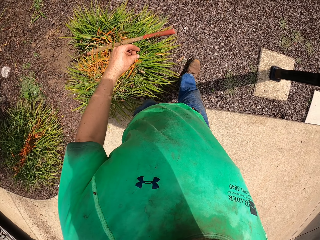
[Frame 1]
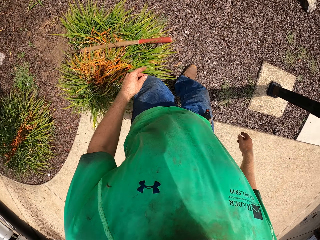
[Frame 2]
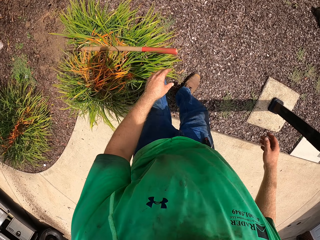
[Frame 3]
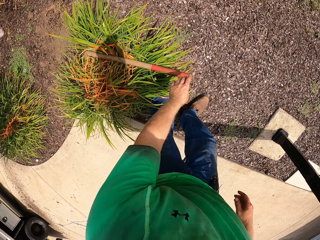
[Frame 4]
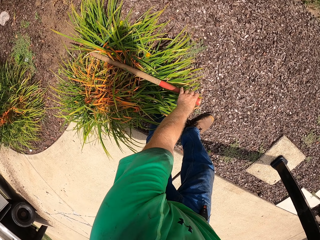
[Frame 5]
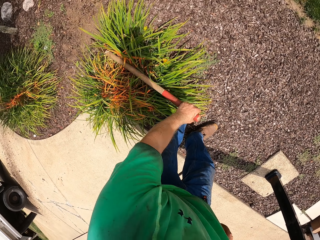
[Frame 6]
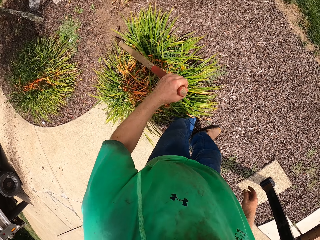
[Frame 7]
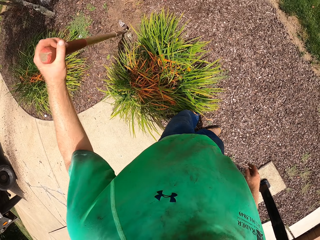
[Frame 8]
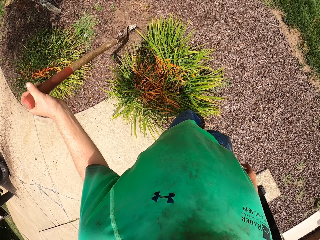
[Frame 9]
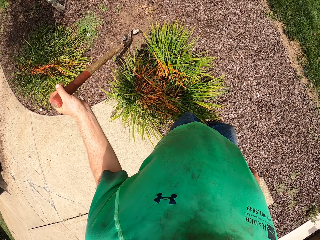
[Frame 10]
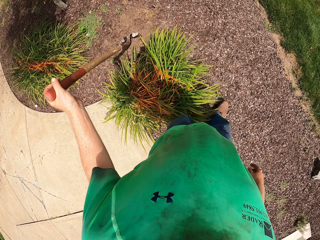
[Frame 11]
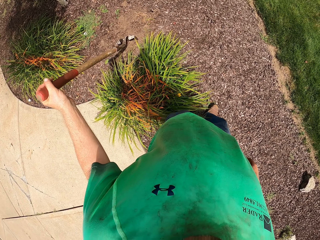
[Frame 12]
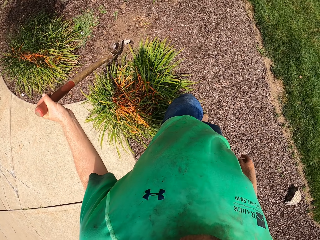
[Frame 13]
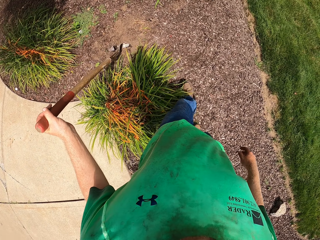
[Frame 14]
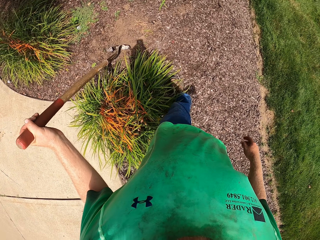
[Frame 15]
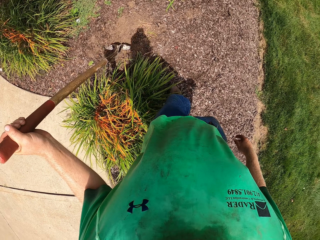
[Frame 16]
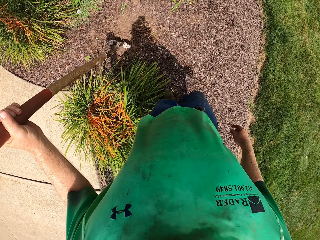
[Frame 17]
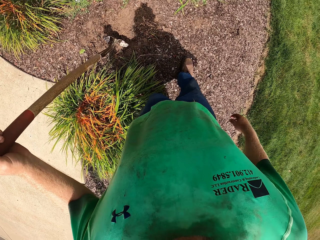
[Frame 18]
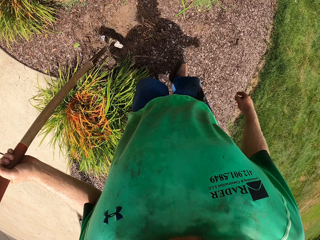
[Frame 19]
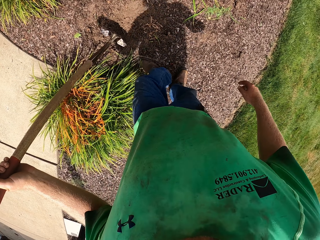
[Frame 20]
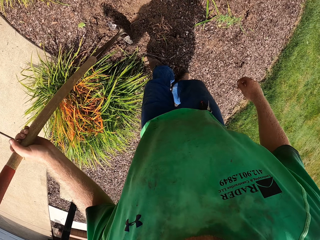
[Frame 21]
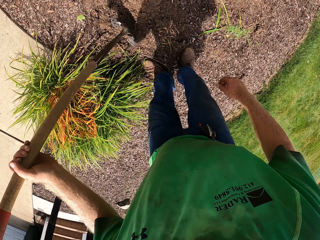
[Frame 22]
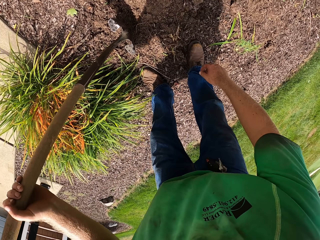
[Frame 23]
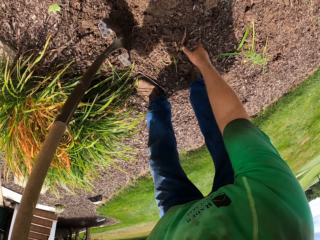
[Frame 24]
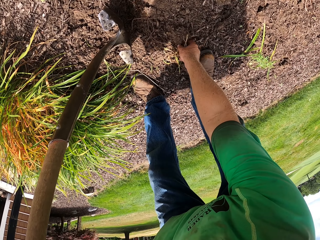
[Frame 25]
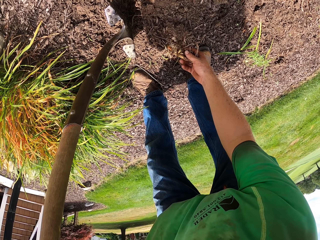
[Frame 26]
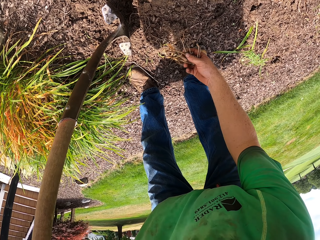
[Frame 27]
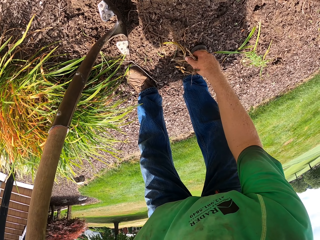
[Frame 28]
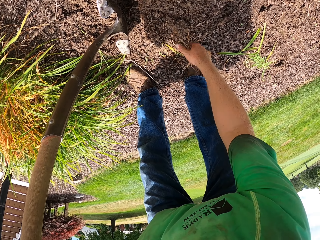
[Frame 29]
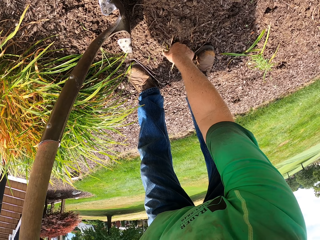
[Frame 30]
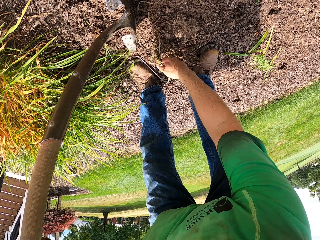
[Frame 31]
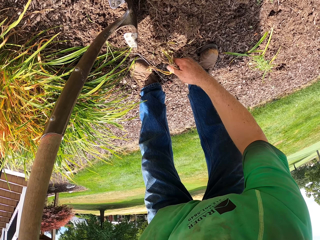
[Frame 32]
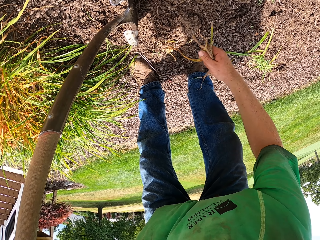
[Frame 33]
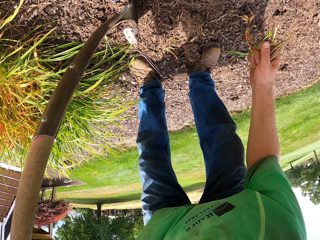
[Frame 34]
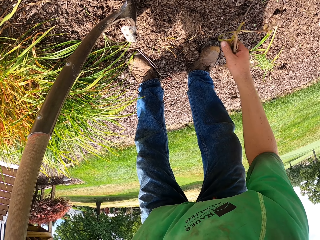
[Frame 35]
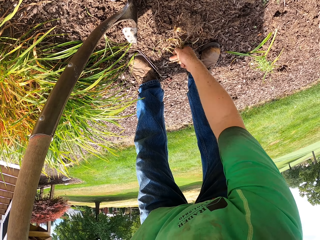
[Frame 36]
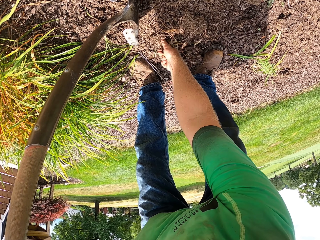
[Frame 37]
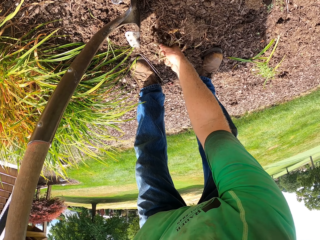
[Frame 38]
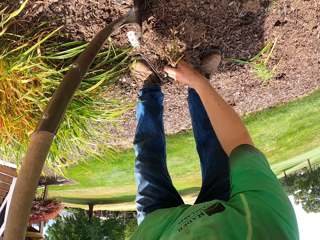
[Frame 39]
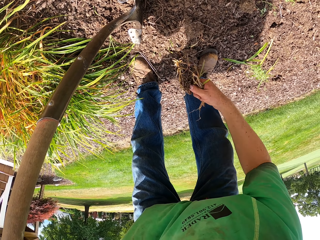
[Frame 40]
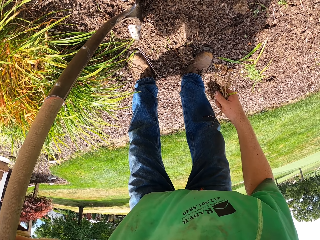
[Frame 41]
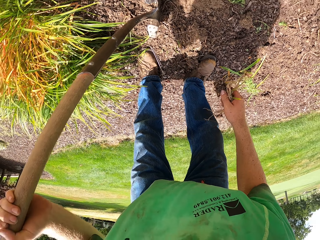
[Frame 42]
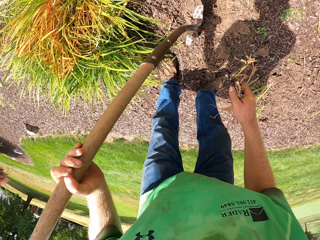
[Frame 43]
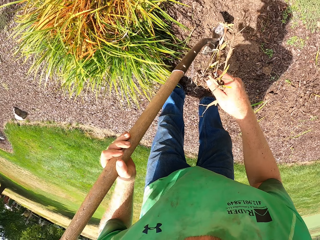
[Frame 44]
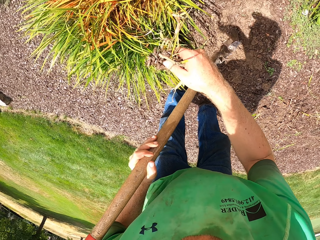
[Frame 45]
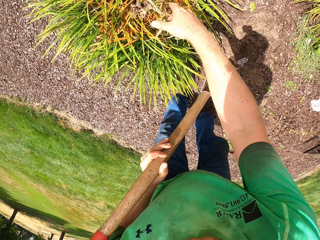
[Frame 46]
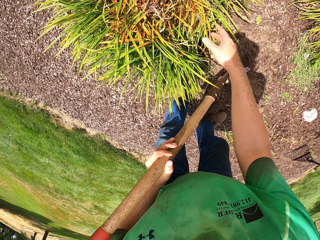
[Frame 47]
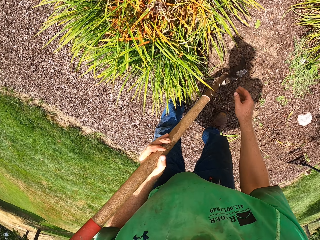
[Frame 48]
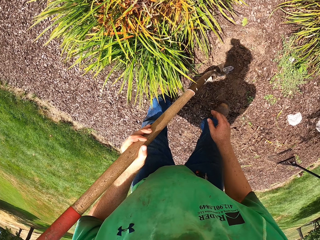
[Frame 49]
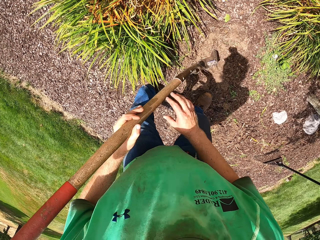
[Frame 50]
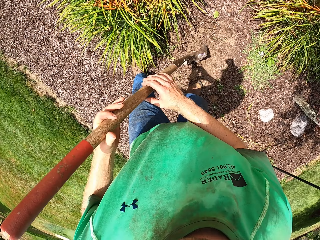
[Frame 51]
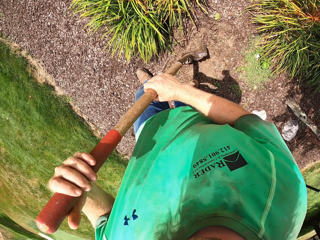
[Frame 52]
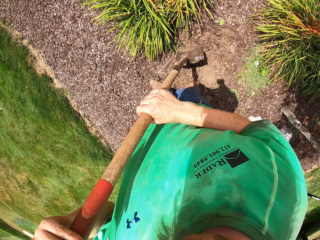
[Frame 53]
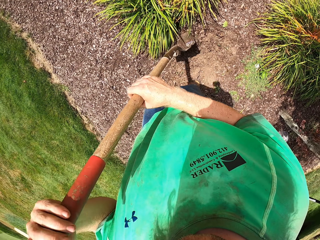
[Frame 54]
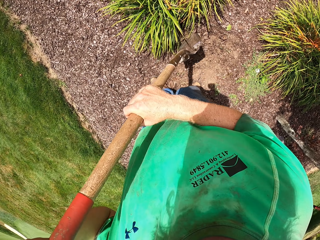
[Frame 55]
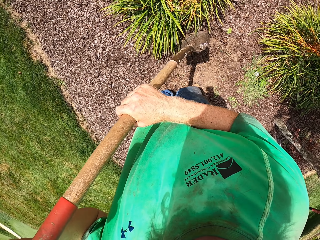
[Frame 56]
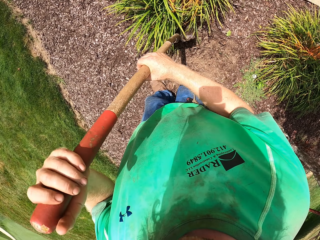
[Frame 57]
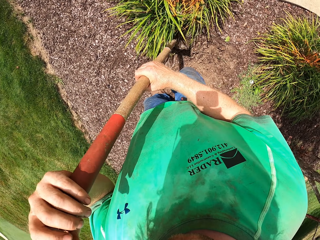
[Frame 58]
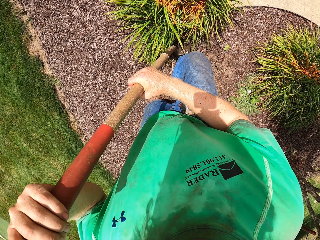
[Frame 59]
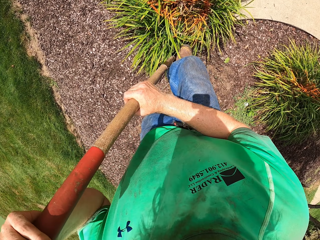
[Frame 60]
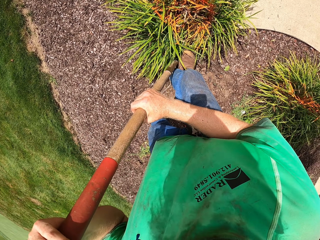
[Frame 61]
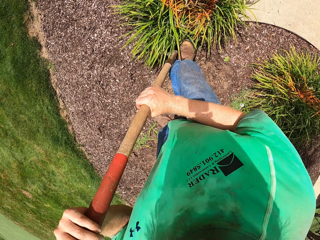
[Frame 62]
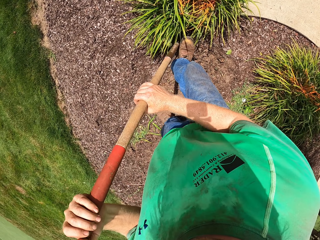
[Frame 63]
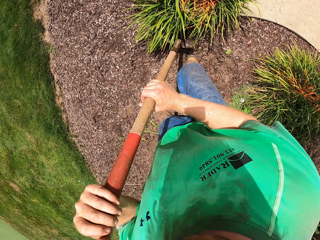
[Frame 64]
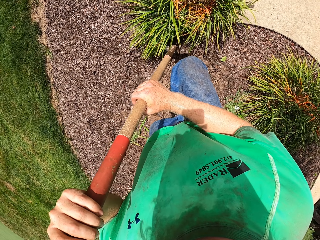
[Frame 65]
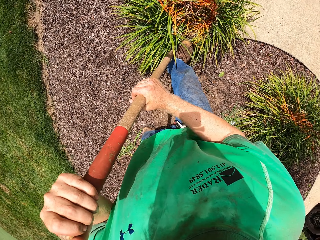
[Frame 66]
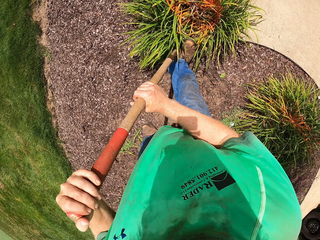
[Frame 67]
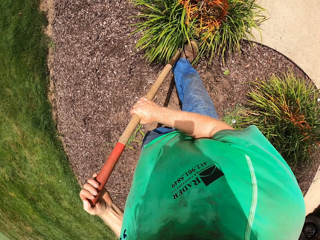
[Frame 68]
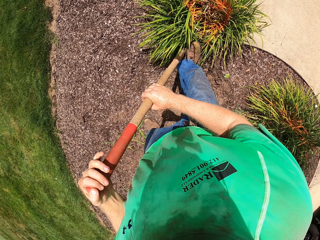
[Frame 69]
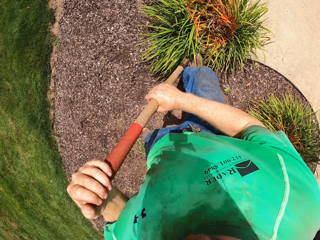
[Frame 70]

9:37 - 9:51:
The camera wearer picks up the shovel or spade on a shrub with his left hand. He walks around the garden. He picks up grass on the floor with his right hand. He throws the grass on the shrub with his right hand. He places his right hand on the handle of the shovel. He hits the shovel on the ground with both hands. He digs the ground with the spade. He stomps the shovel in his hands on a shrub into the ground with his right leg.

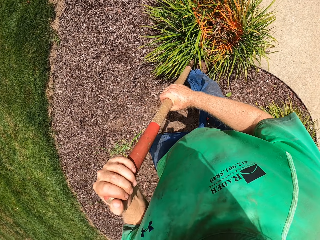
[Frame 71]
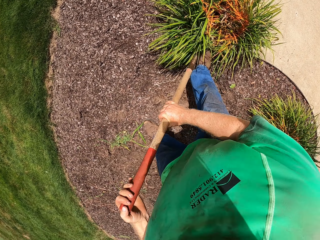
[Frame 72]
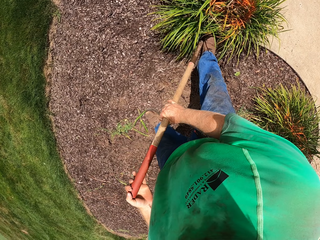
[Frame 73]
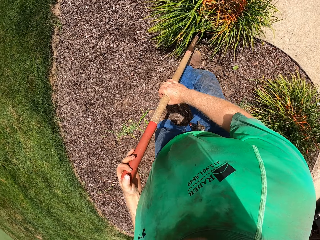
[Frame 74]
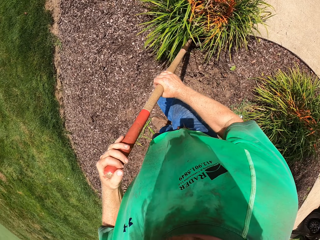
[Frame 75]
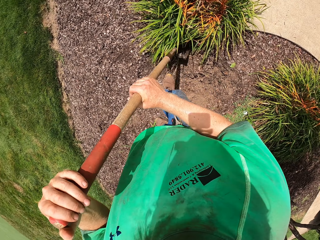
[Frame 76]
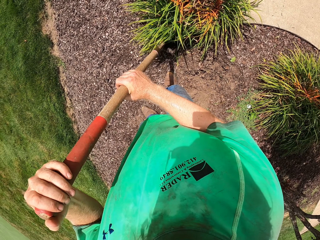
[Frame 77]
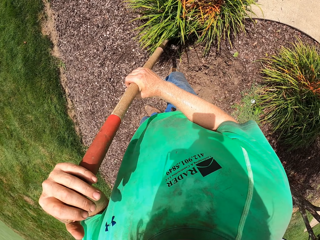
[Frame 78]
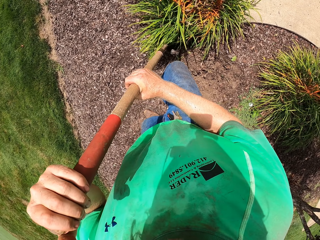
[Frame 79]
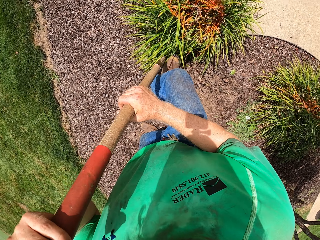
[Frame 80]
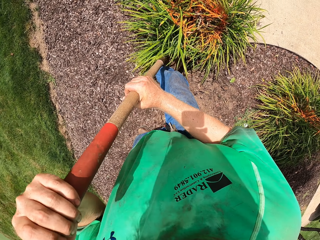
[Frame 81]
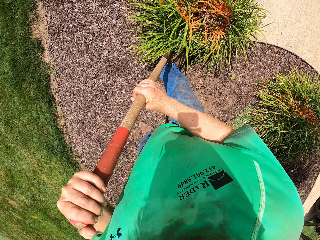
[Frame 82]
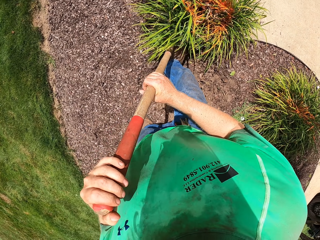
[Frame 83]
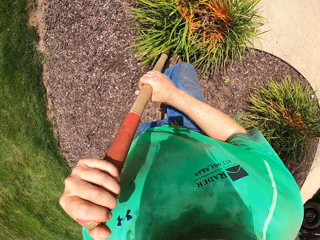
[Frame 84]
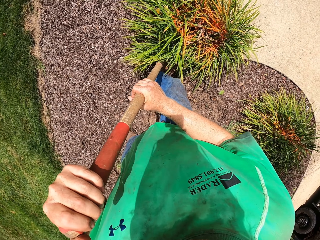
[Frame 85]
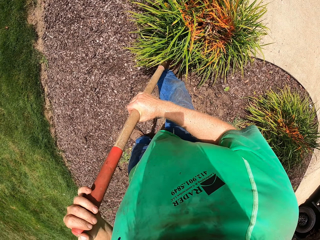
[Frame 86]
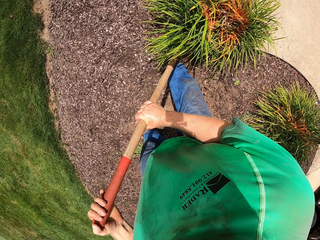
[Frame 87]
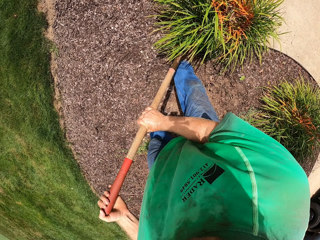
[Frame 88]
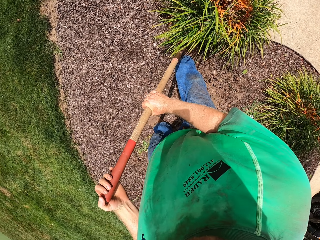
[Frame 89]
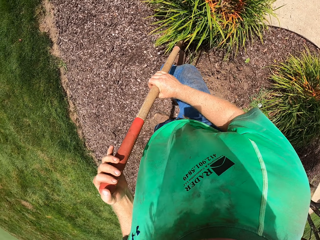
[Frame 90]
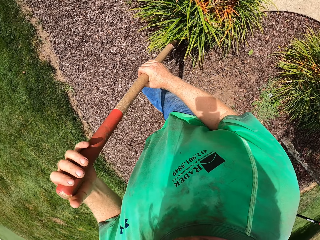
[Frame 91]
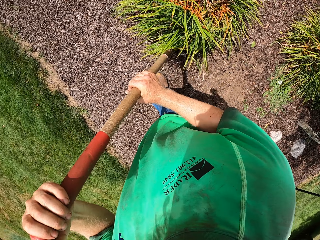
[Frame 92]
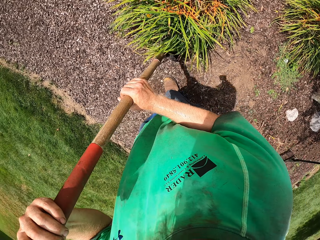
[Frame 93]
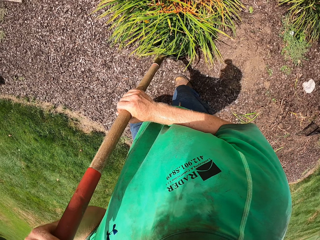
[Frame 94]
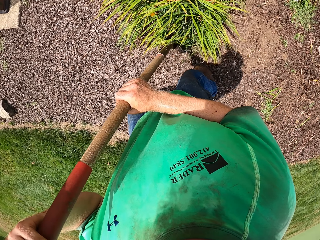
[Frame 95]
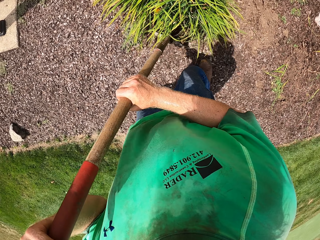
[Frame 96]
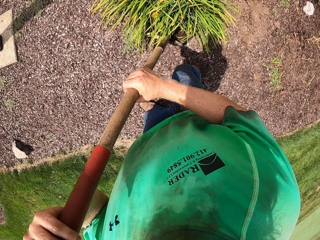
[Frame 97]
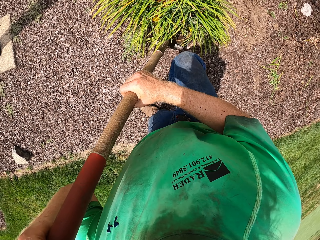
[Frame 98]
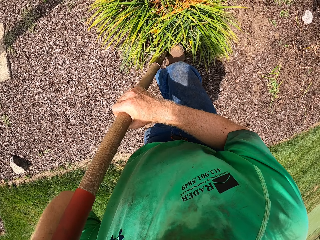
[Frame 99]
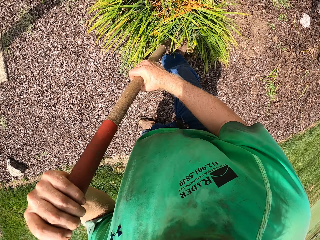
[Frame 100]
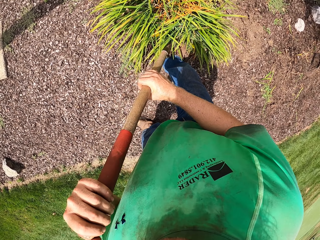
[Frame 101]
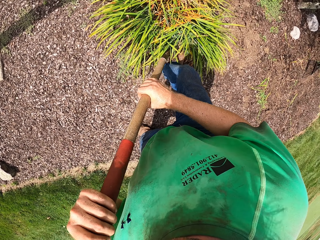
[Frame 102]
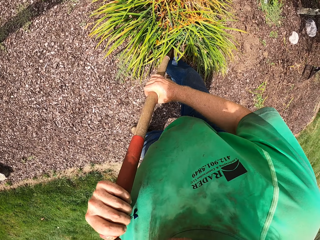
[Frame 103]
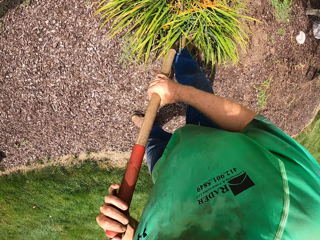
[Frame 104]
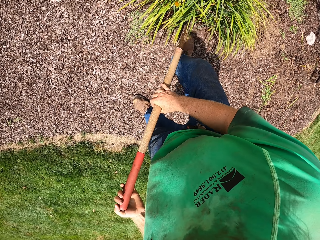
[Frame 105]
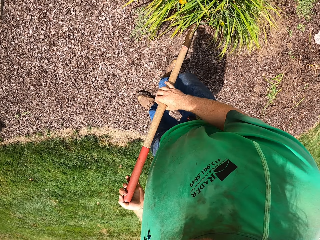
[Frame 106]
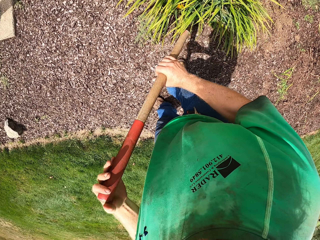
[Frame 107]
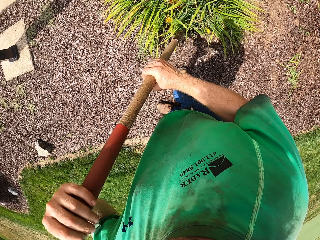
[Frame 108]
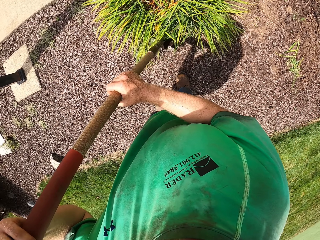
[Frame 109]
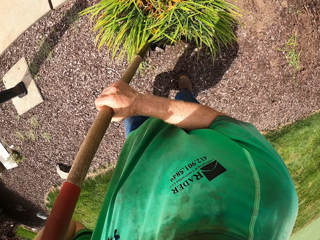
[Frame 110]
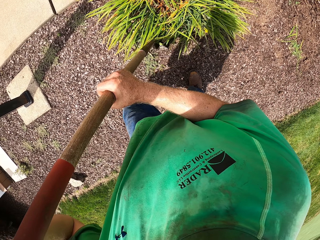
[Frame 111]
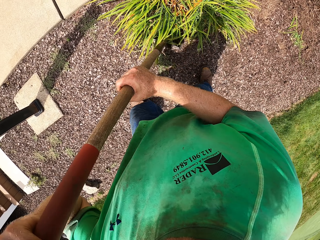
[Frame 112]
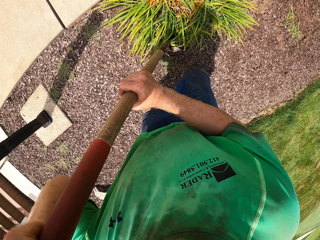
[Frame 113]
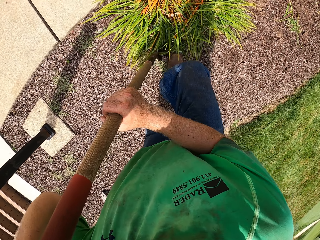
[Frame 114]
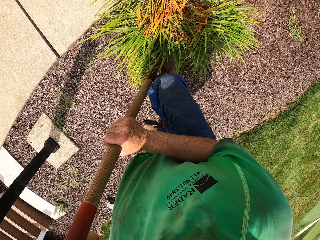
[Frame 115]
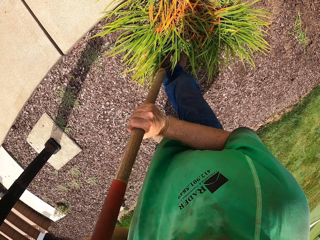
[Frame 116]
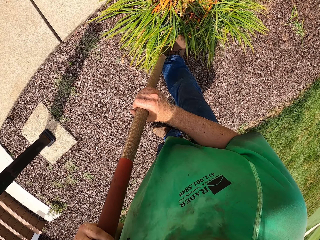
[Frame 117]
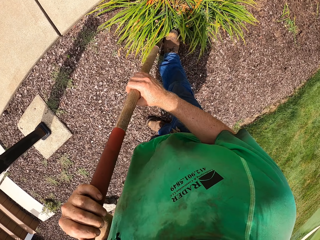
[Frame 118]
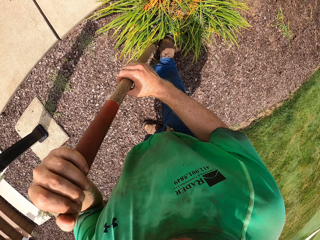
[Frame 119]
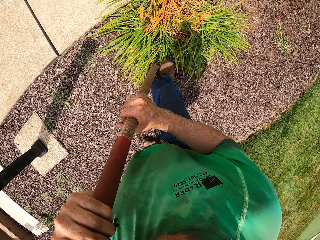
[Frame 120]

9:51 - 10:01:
The camera wearer presses the shovel into the ground with both hands. He stomps the shovel in his hands into the ground with his right leg. He presses the shovel into the ground with both hands. He stomps the shovel in his hands into the ground with his right leg. He presses the shovel into the ground with both hands. He stomps the shovel in his hands into the ground with his right leg.
